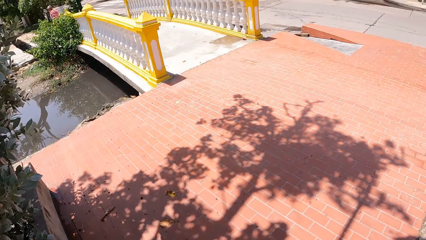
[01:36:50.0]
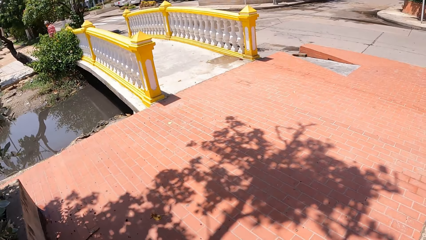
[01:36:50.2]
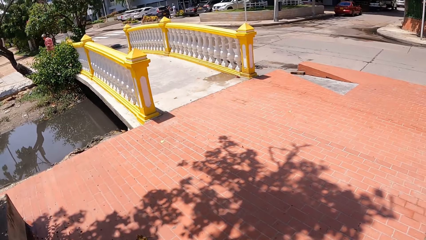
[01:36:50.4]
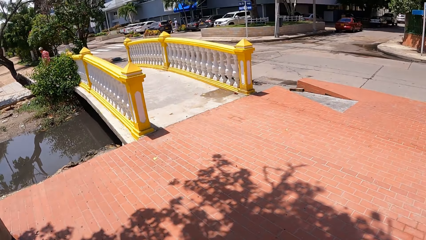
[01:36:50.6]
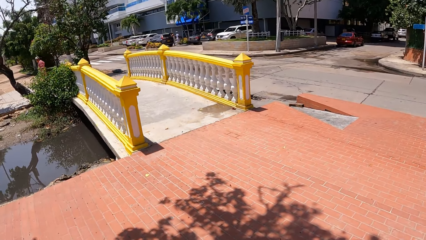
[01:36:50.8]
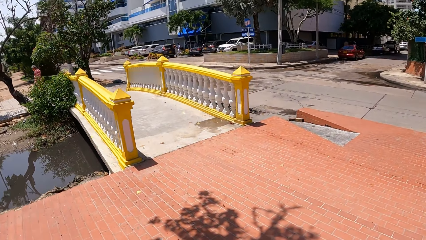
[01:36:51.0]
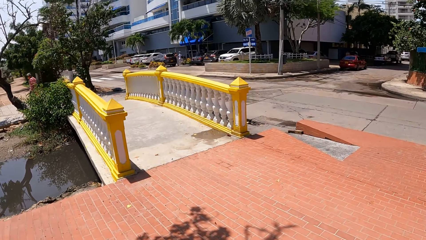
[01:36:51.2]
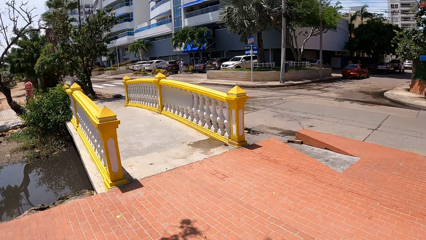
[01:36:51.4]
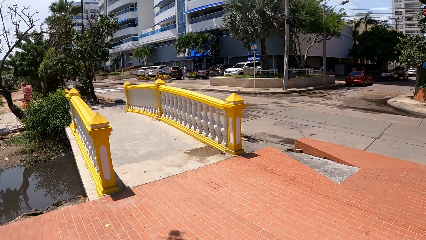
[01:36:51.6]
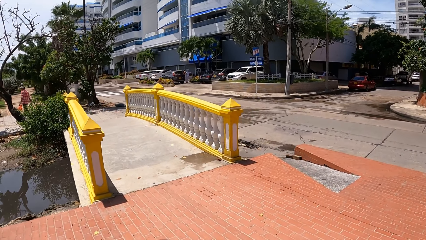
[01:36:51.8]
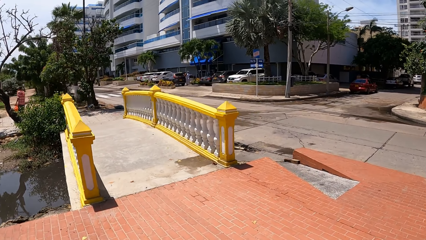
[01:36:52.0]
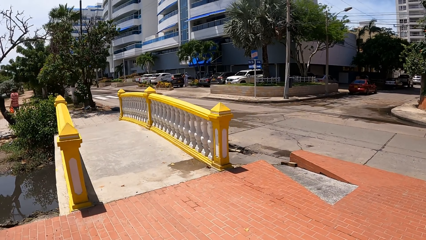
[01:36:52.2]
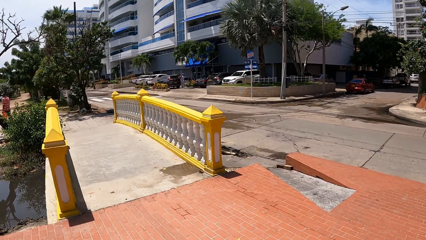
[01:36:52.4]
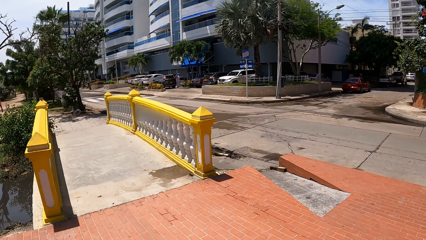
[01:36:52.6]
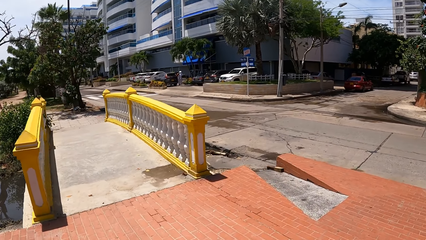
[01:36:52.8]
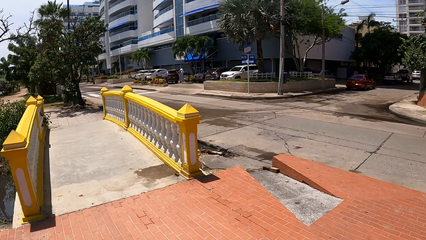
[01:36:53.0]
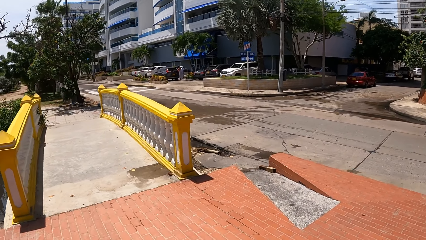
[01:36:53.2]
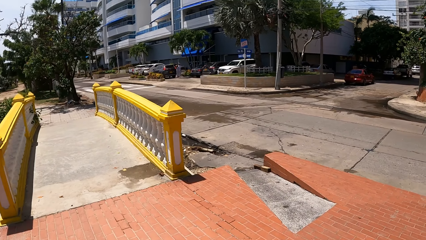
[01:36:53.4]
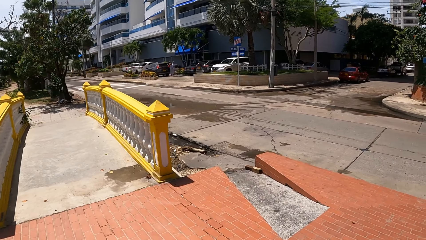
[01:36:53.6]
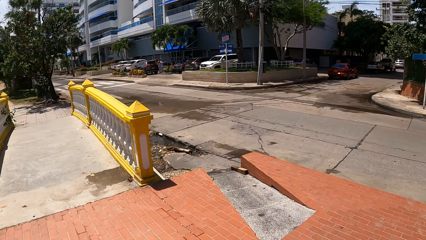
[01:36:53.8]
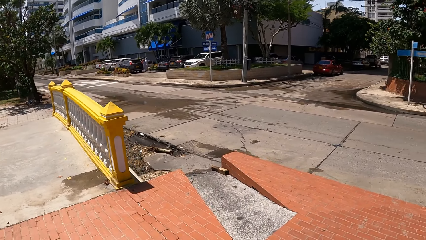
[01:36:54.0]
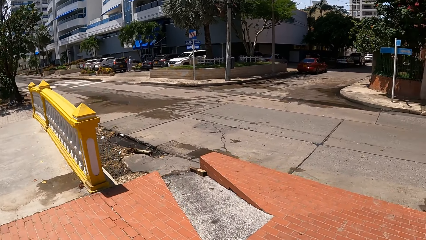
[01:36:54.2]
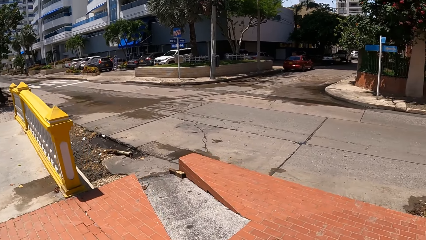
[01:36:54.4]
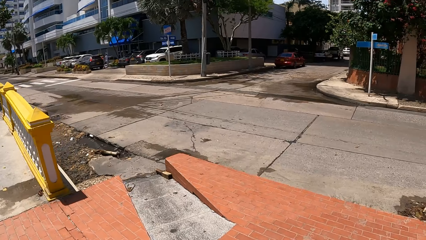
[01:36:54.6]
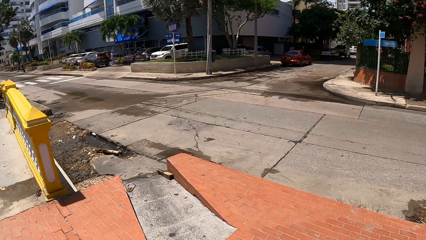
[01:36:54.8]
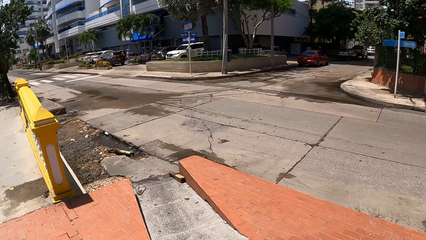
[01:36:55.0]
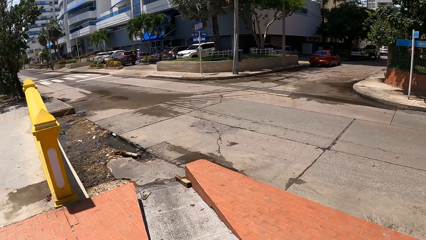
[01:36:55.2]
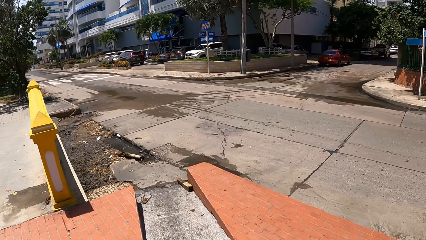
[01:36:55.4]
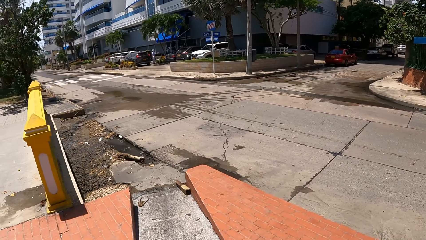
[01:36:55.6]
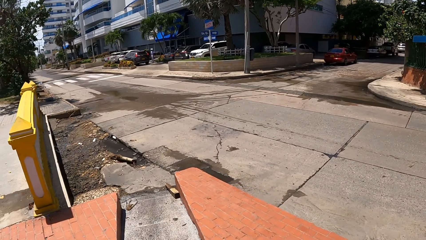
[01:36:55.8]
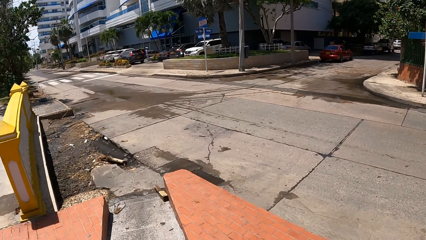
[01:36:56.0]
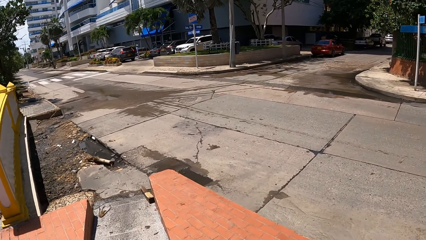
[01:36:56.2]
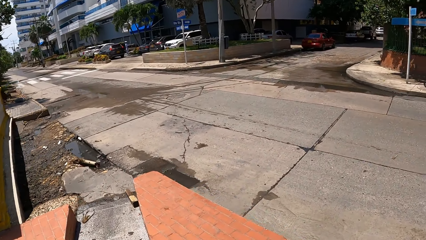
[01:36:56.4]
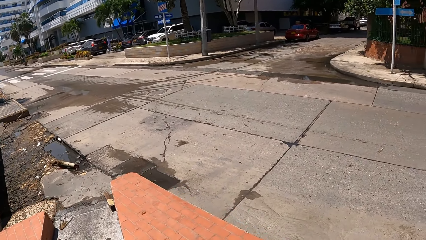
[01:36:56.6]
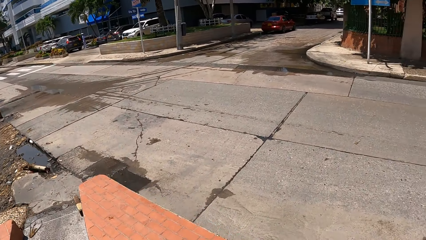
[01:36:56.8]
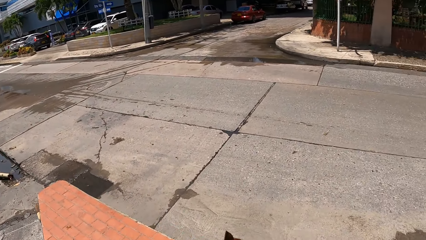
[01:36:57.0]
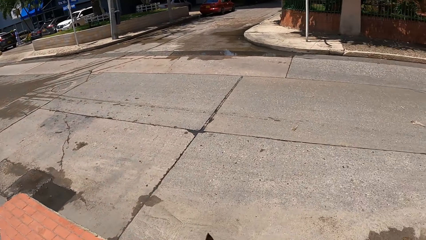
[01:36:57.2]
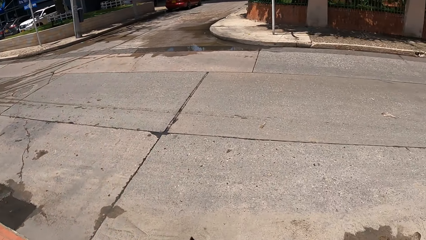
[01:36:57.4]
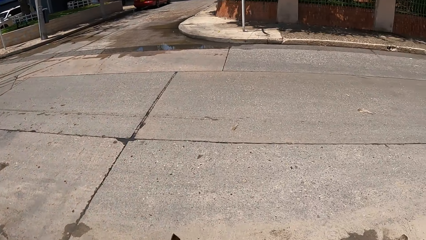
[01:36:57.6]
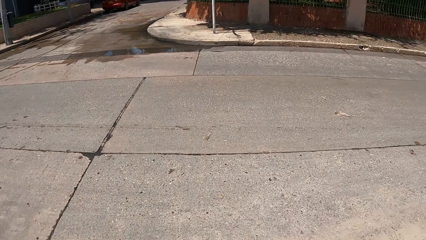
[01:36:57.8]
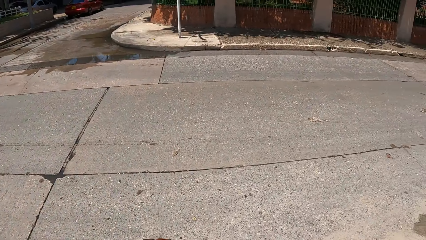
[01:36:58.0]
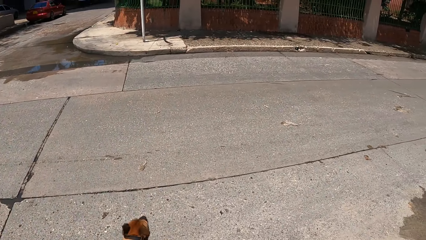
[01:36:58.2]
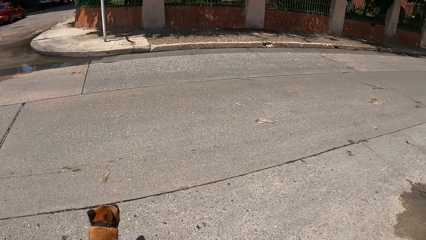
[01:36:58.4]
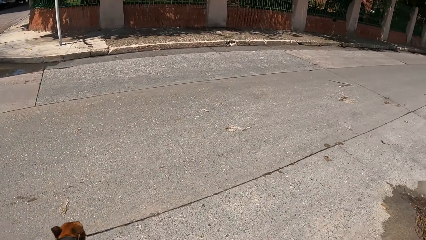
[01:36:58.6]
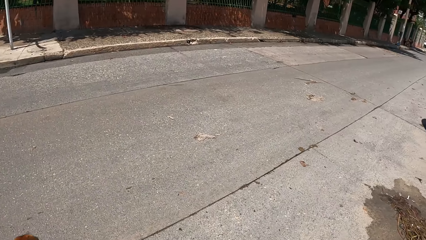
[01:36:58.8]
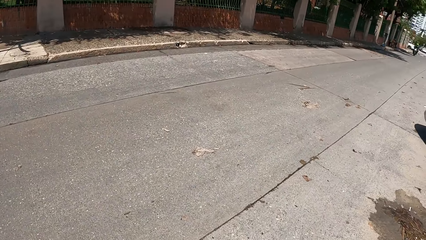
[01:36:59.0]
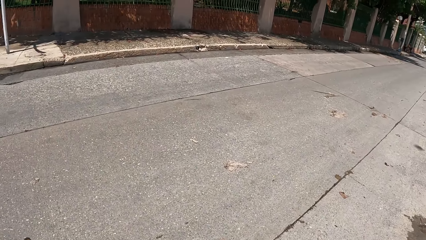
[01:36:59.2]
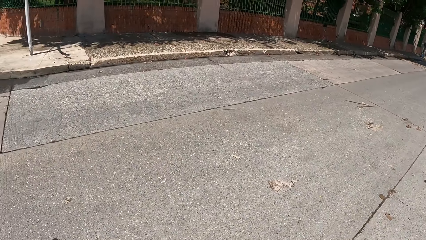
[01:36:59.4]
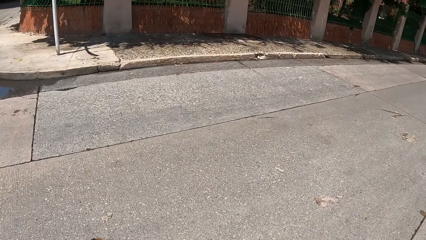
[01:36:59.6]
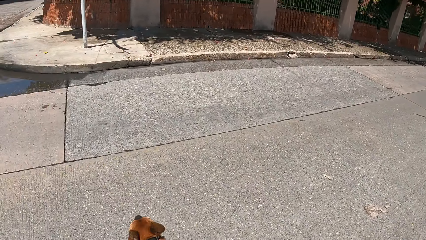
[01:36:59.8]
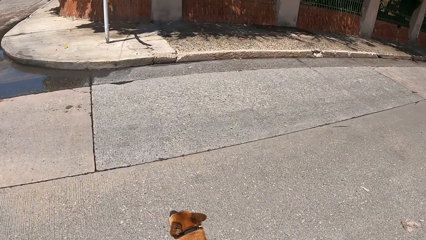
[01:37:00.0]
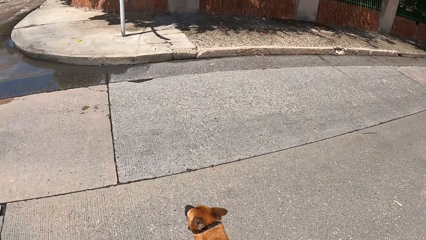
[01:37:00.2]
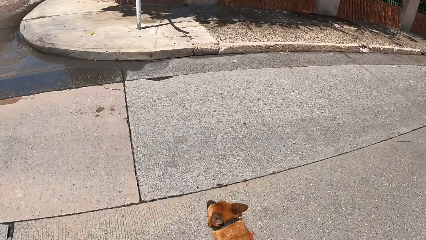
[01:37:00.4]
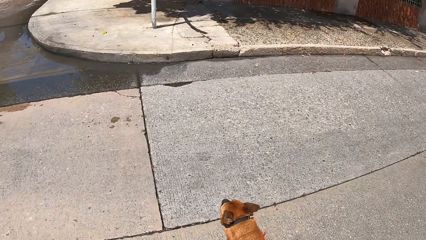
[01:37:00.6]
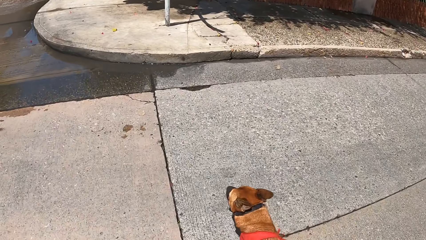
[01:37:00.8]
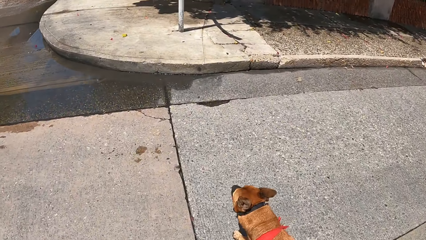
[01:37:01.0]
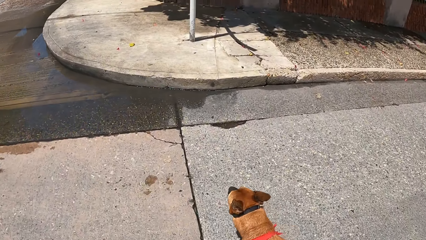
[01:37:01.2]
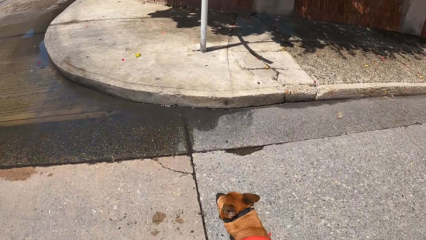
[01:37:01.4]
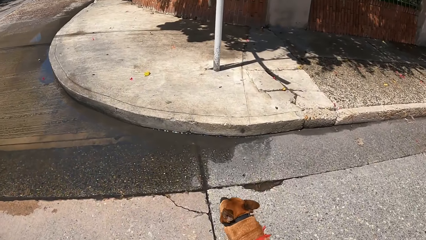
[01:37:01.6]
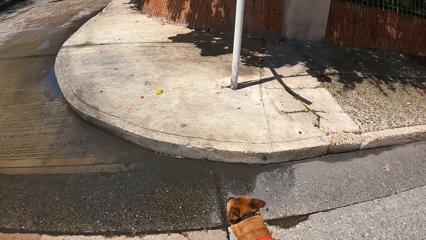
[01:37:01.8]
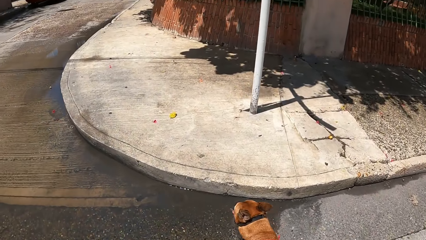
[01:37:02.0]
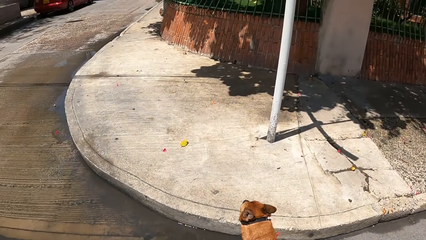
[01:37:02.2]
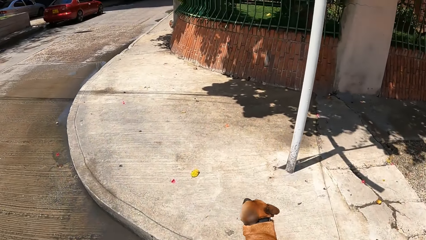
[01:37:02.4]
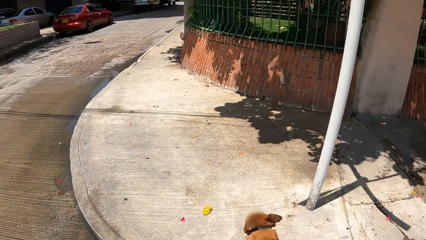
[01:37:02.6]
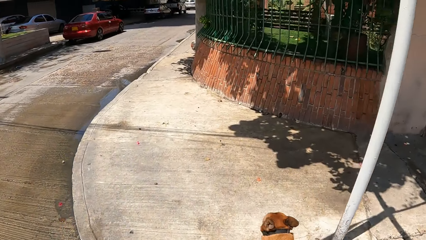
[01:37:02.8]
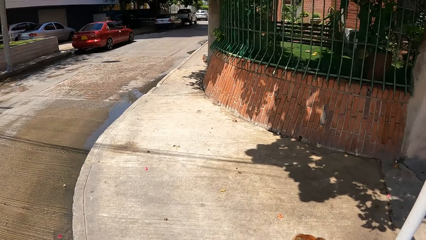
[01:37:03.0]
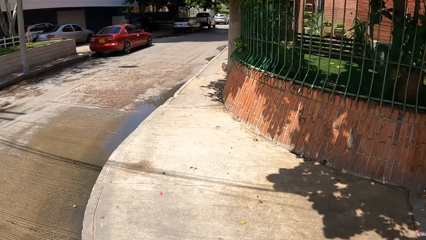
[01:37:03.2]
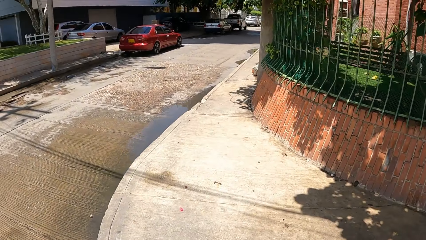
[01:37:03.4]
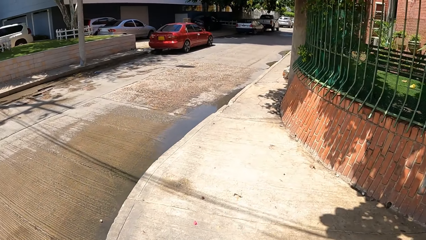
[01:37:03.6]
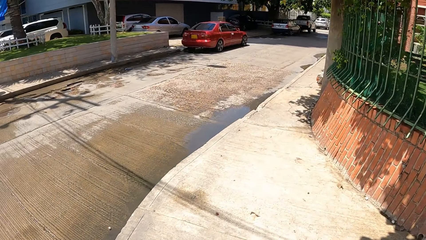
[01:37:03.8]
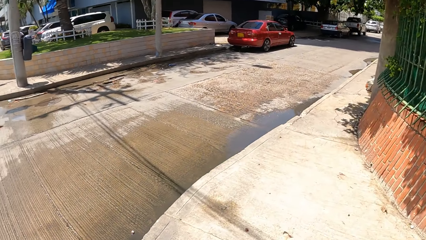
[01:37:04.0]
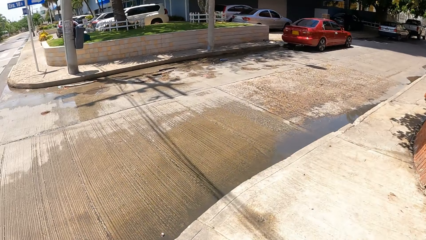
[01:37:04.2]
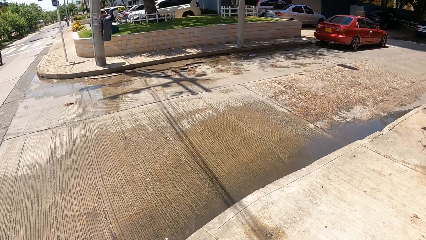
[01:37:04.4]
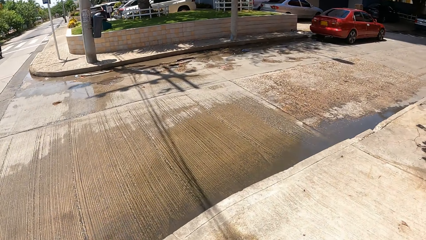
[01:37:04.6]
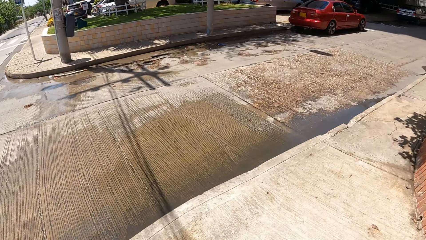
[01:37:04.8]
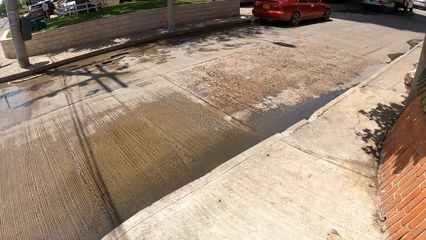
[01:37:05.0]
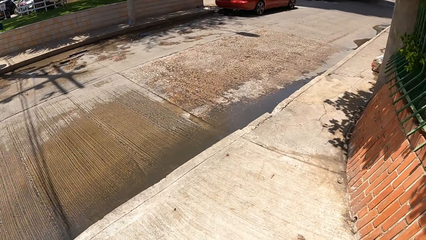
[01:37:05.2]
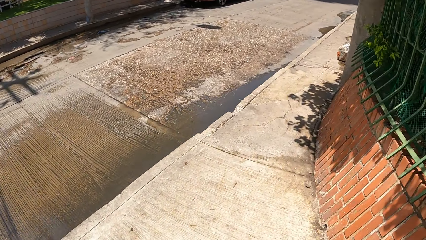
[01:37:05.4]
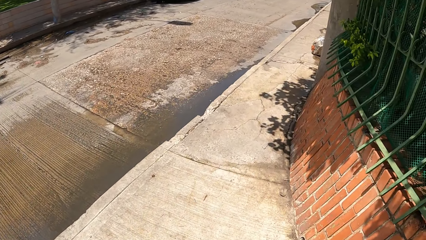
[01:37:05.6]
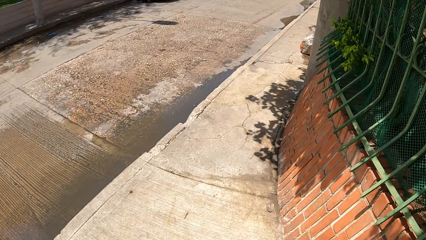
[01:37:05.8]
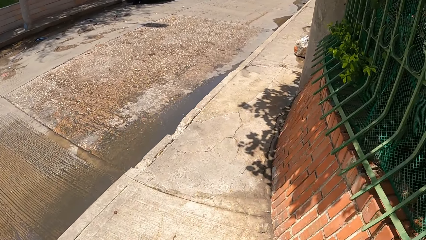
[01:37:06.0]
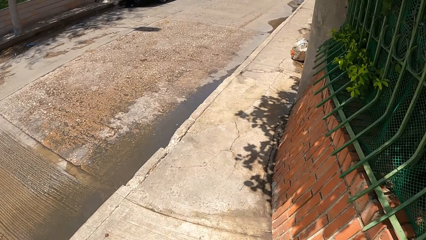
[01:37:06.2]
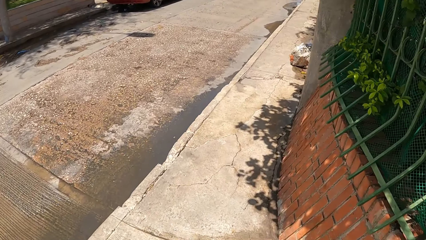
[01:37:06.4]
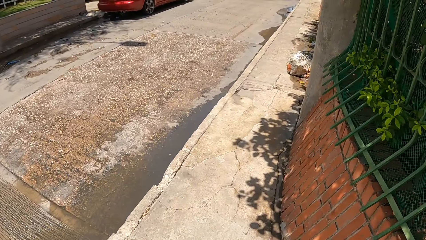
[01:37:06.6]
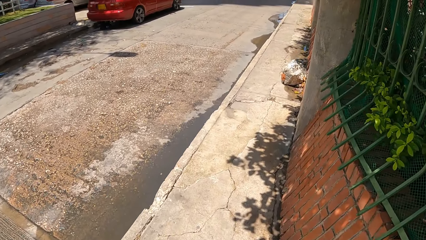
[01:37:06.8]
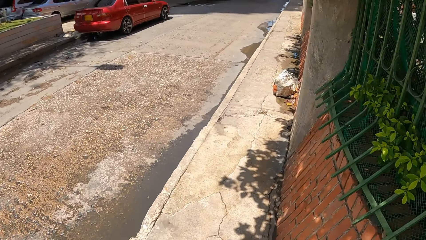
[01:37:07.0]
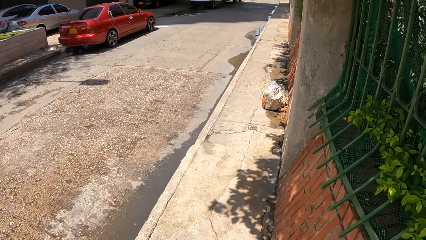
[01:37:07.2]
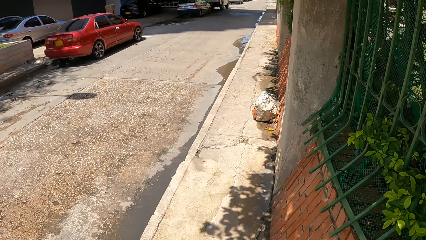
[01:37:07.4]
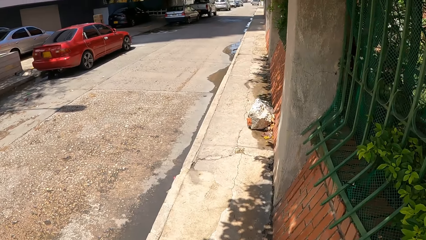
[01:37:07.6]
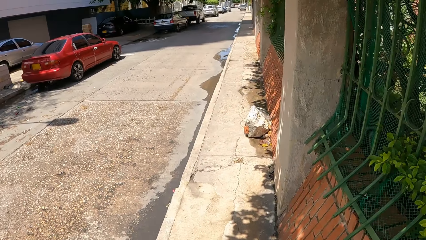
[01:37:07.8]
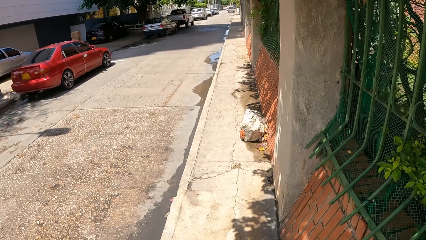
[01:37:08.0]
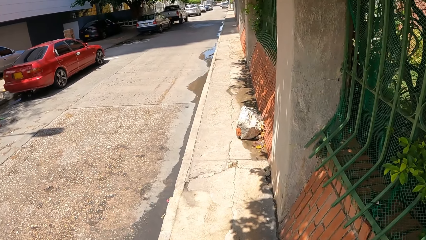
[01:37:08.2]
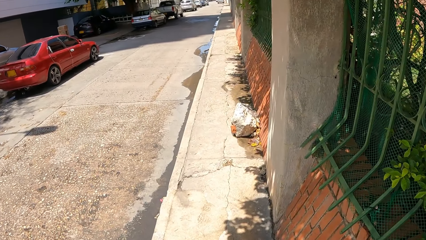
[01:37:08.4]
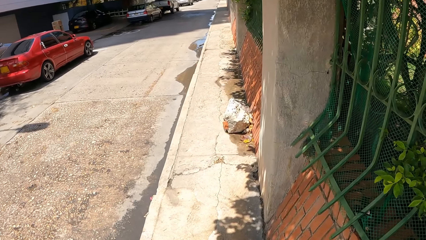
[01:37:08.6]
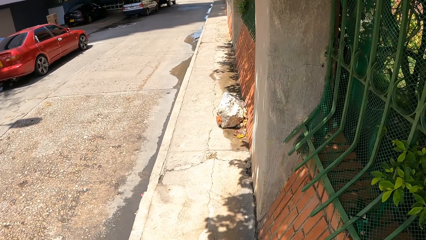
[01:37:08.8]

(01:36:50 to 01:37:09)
The camera wearer walks the dog on the pavement and looks around. They walk the dog and look around. They walk the dog and look around.
